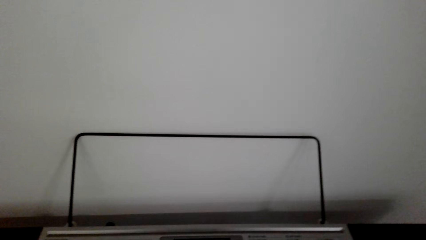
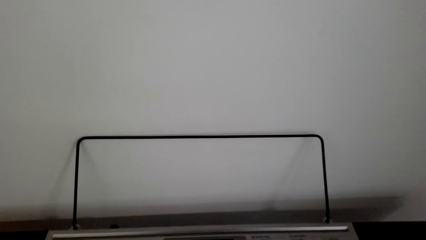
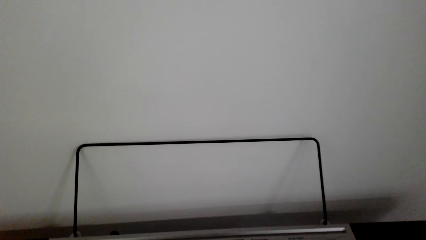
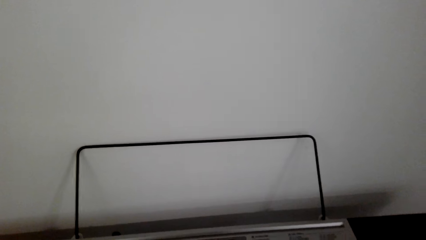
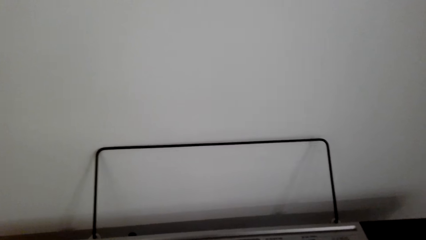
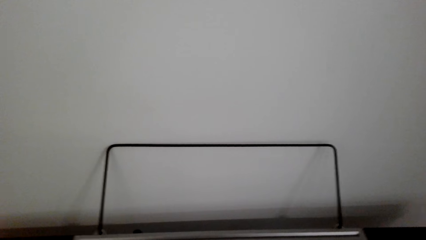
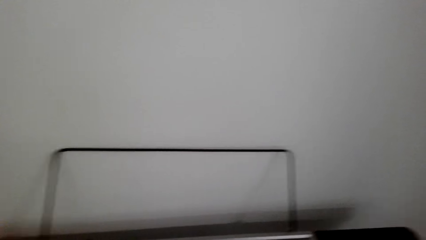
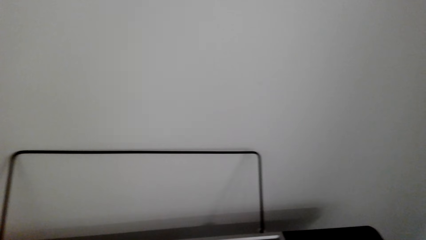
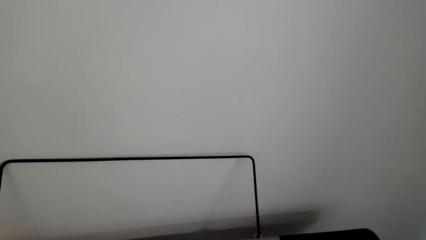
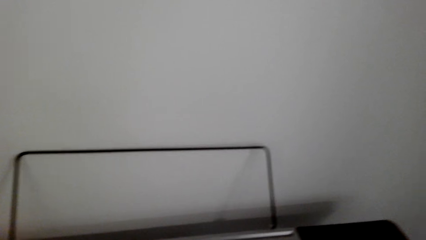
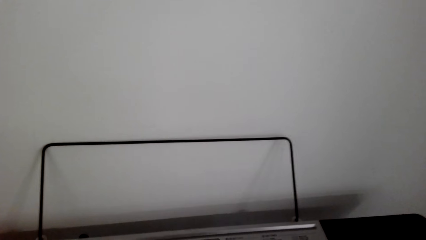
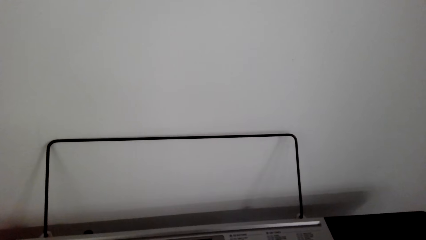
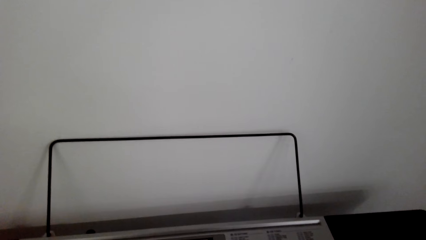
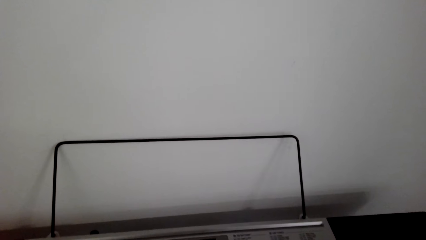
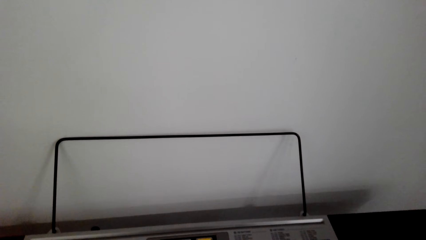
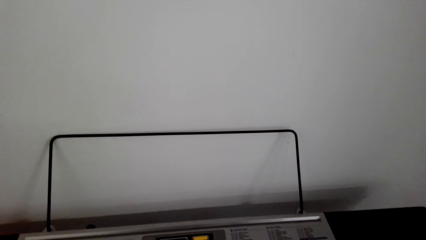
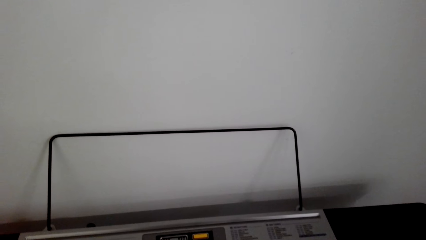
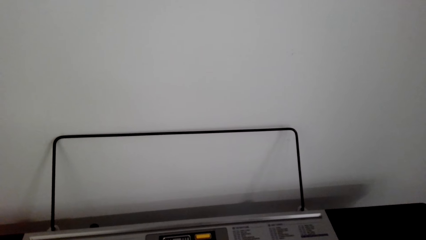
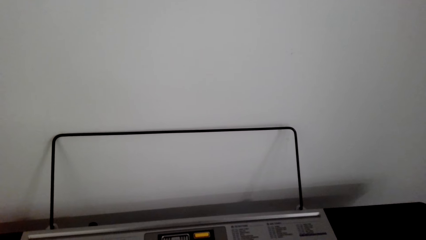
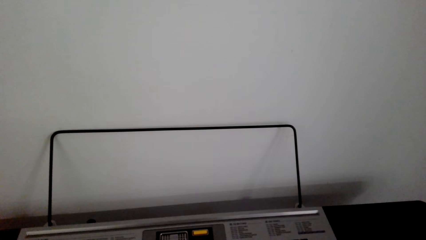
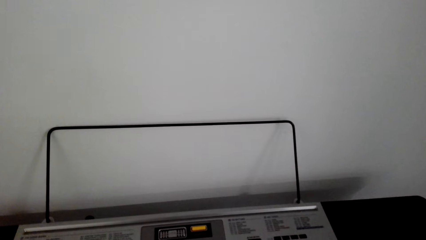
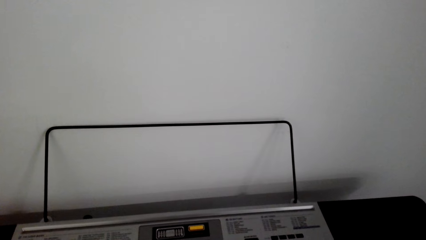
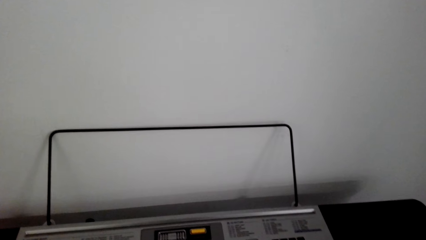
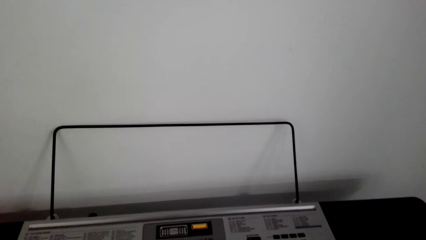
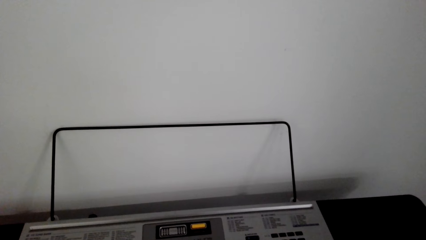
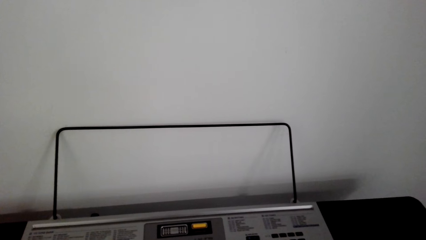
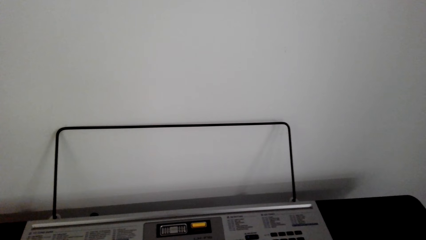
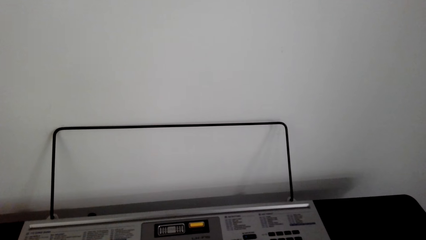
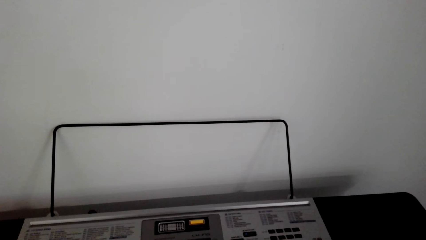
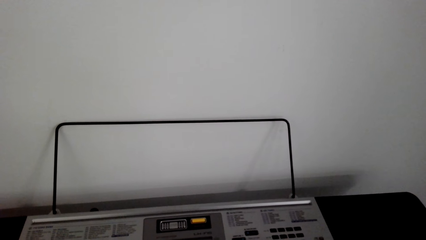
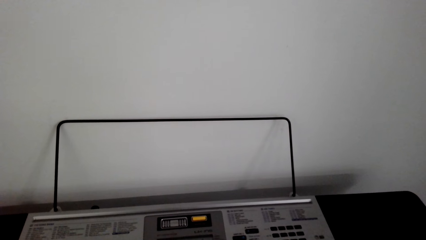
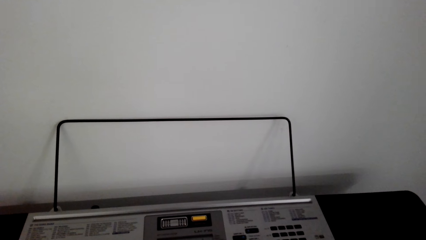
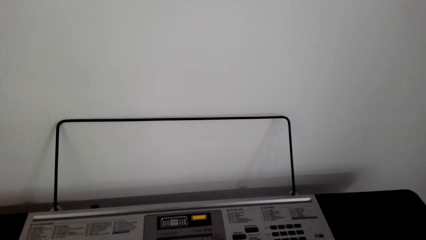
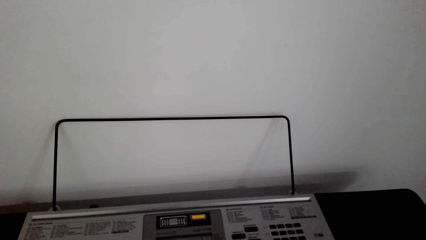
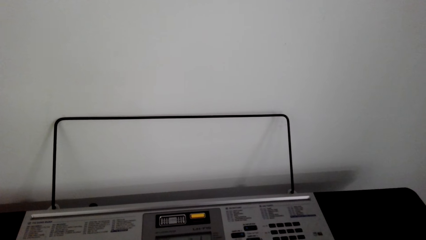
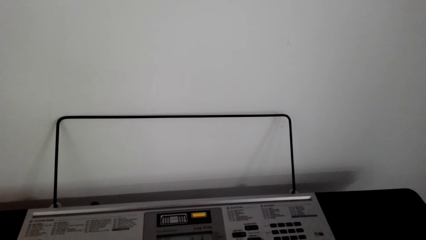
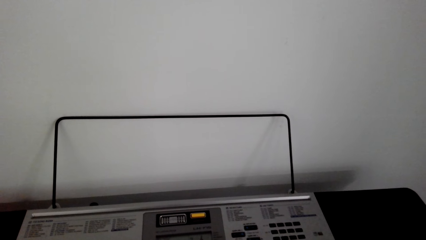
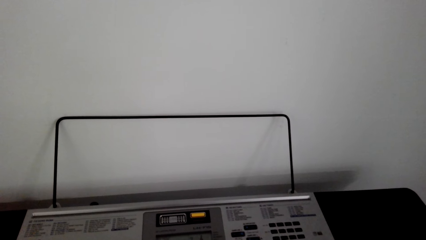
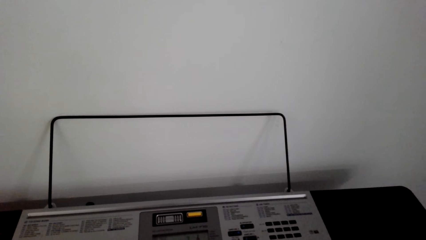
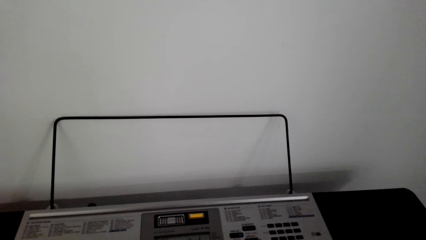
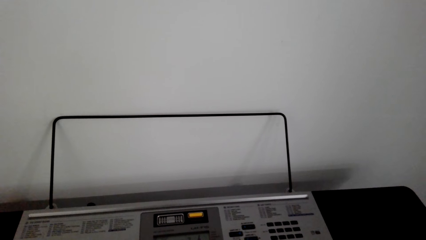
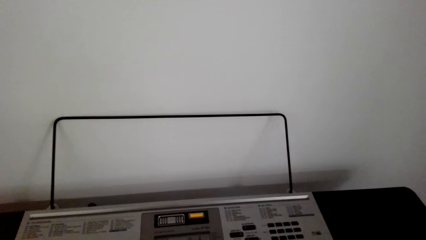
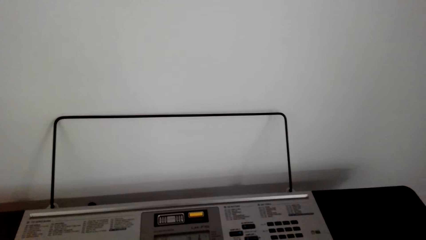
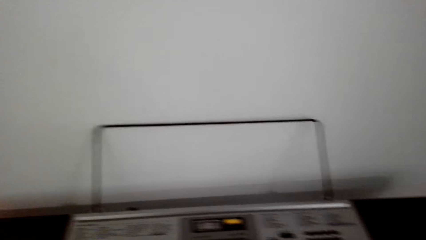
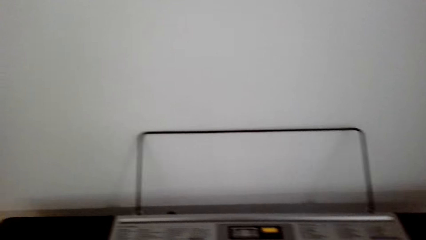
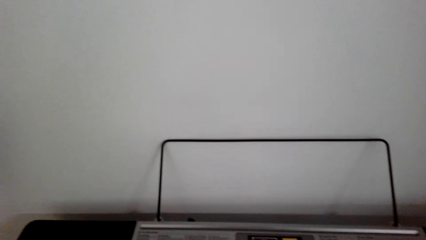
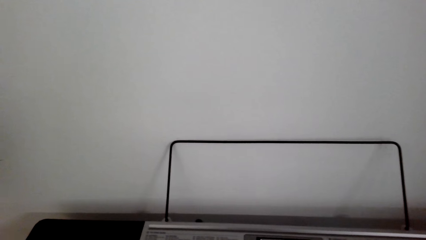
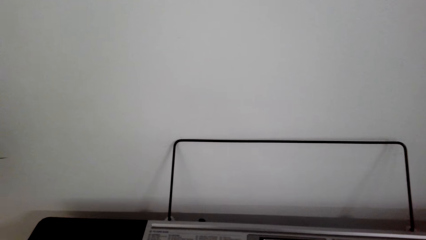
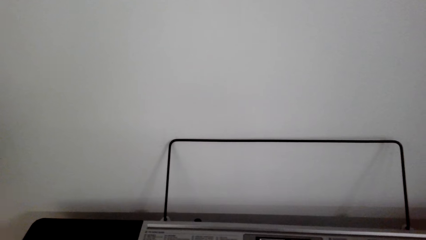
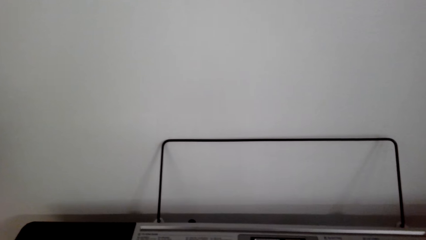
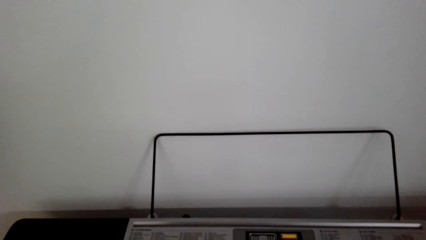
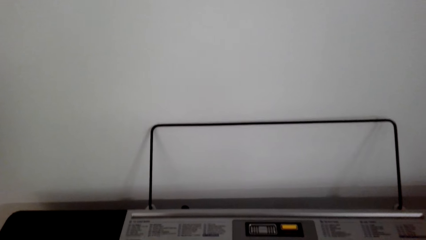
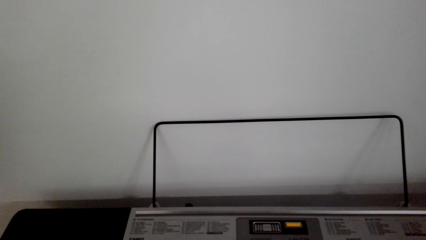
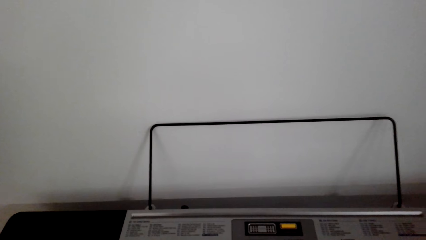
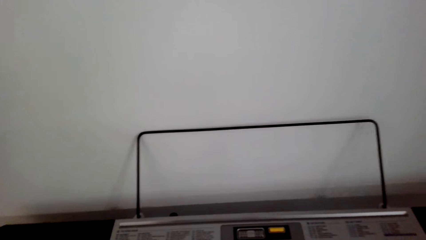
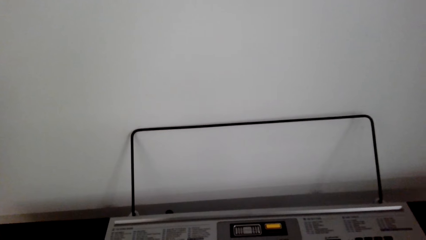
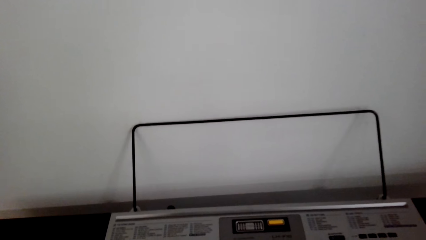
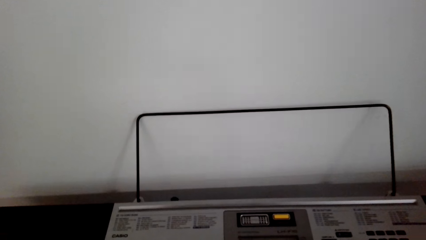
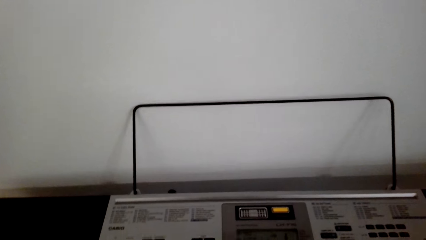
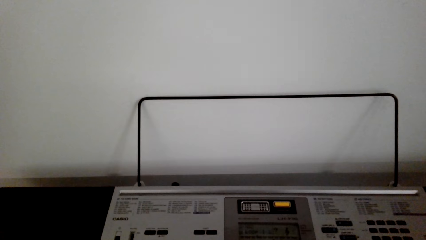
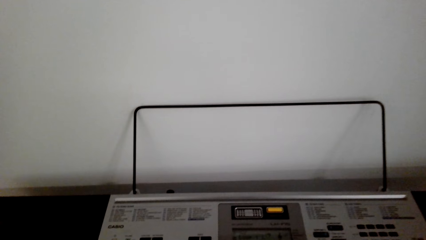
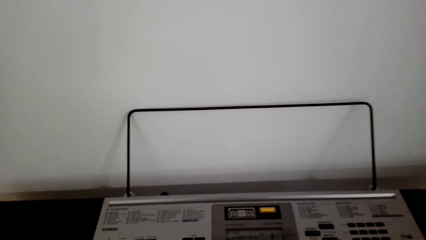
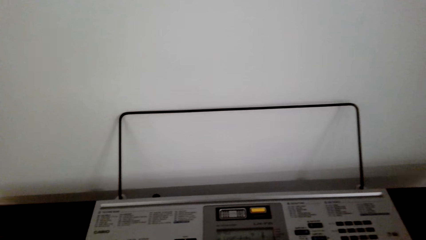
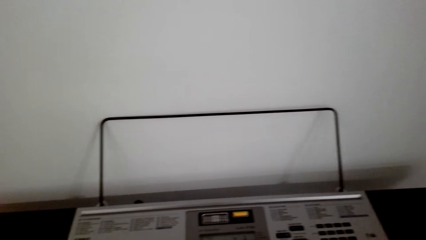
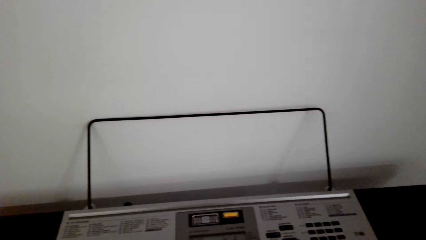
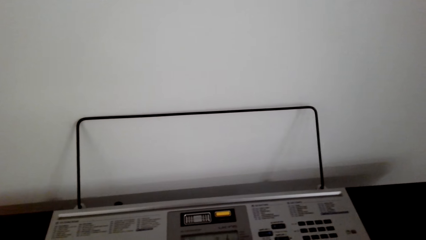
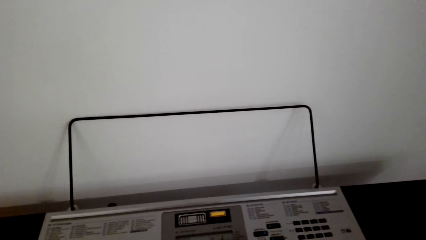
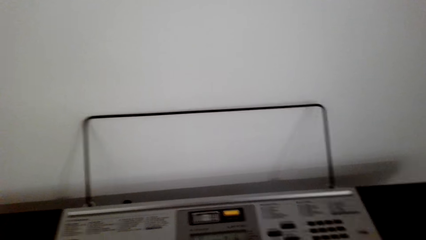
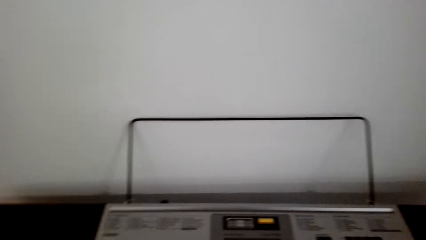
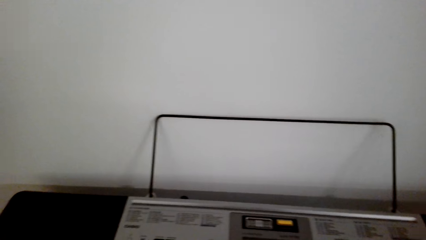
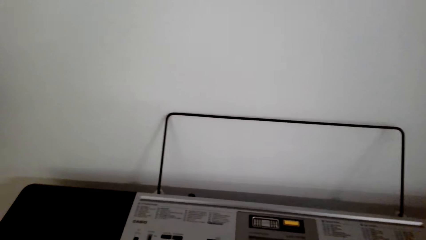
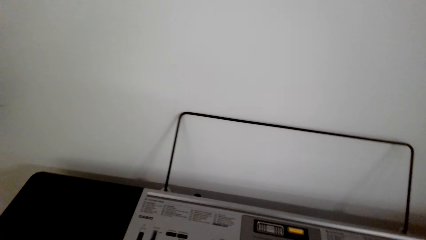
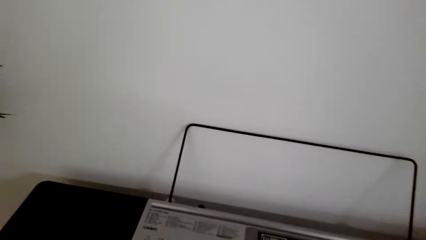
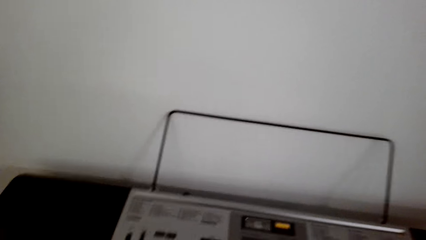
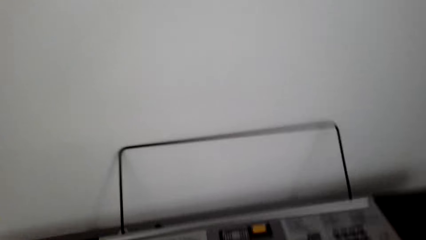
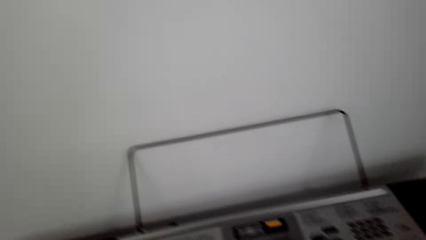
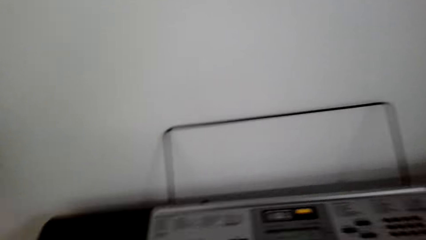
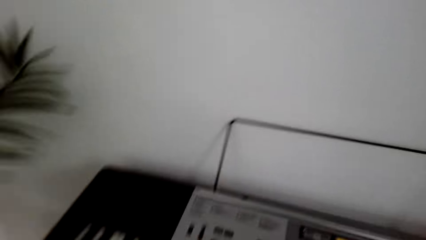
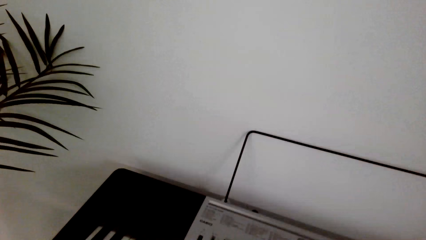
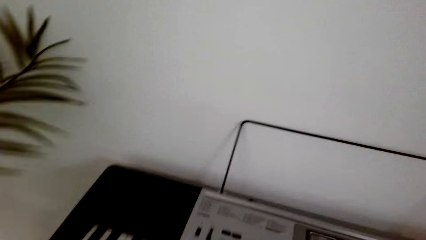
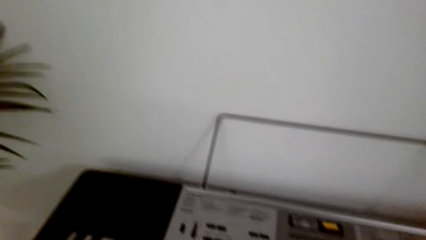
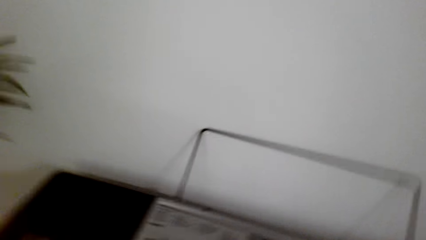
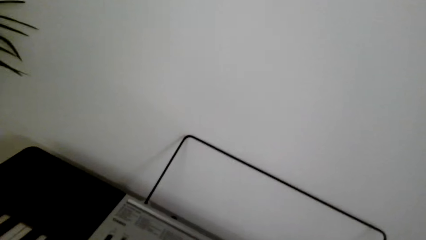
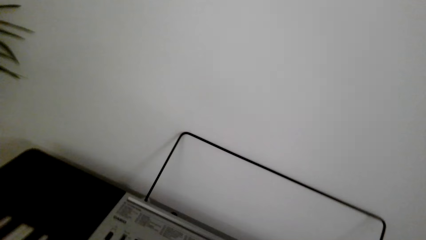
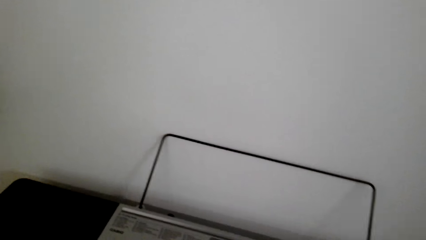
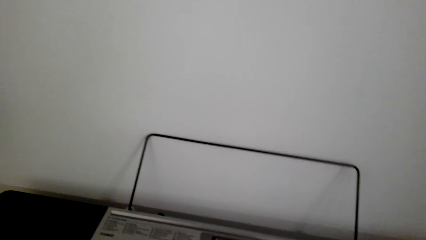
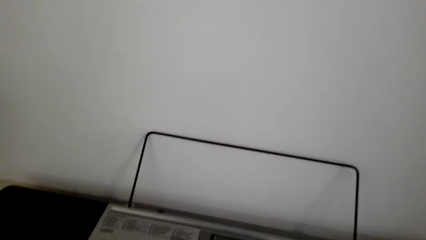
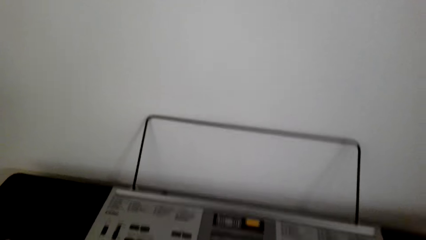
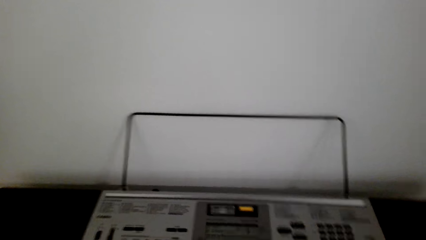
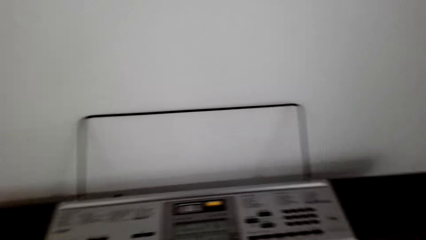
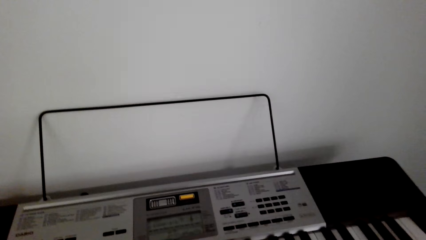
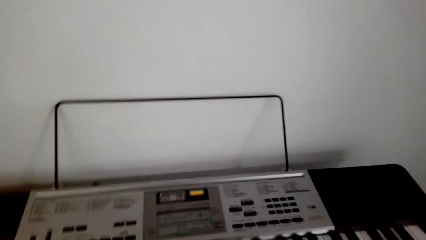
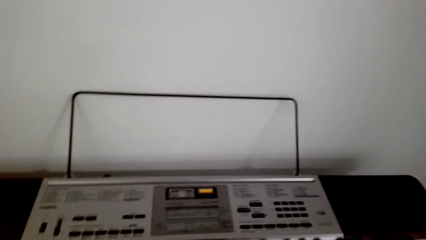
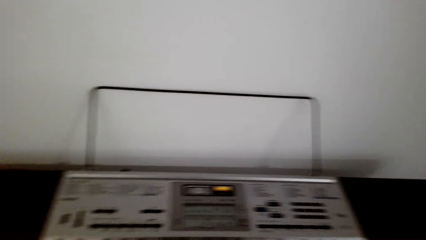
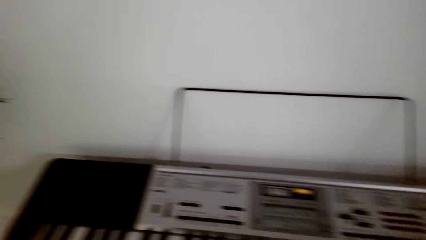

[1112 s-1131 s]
The camera wearer looks around. They look around again.
